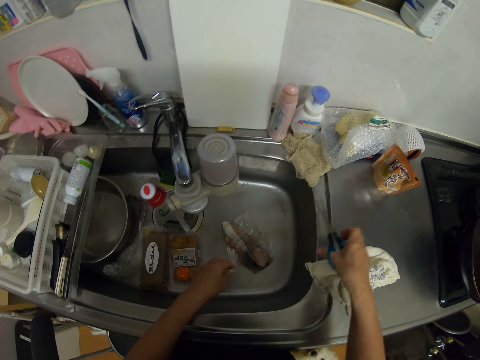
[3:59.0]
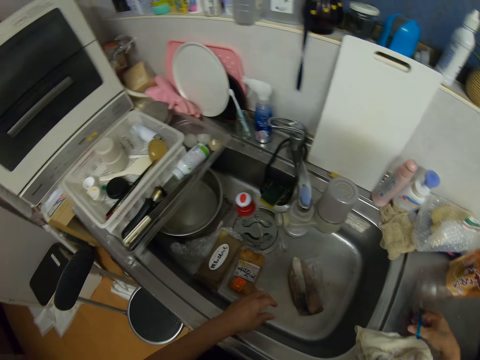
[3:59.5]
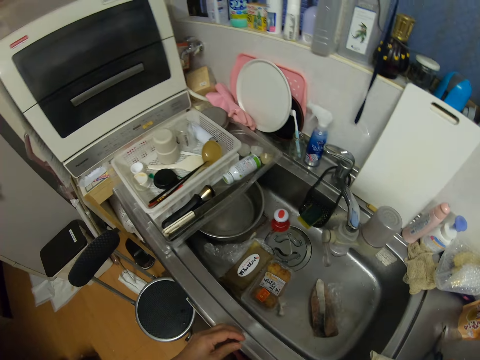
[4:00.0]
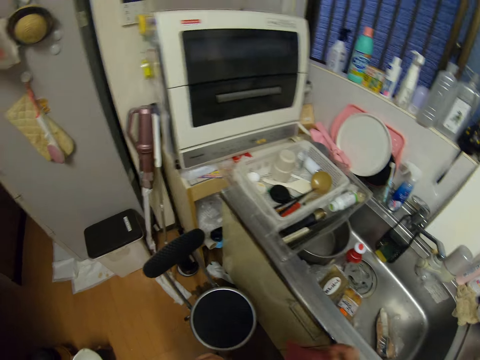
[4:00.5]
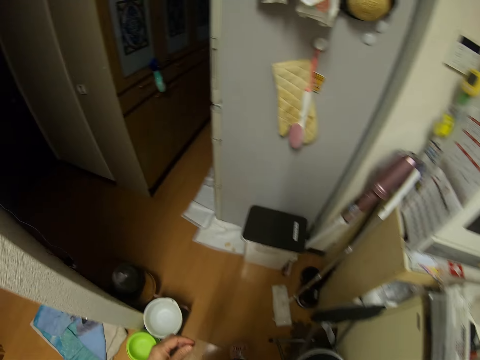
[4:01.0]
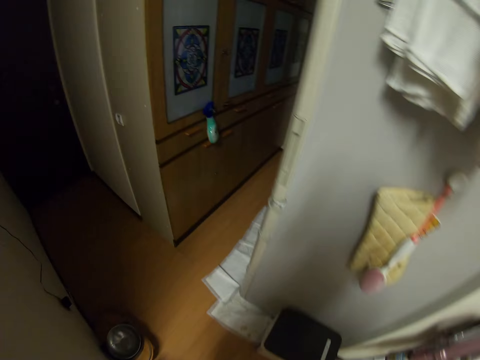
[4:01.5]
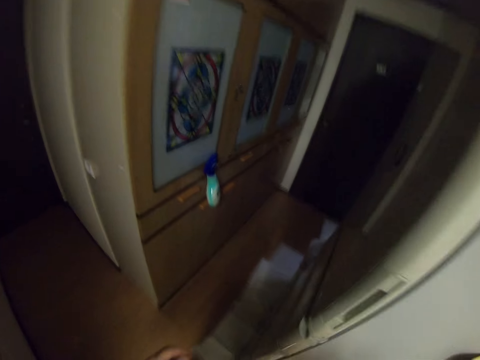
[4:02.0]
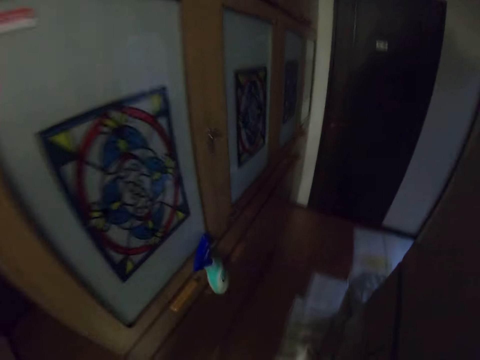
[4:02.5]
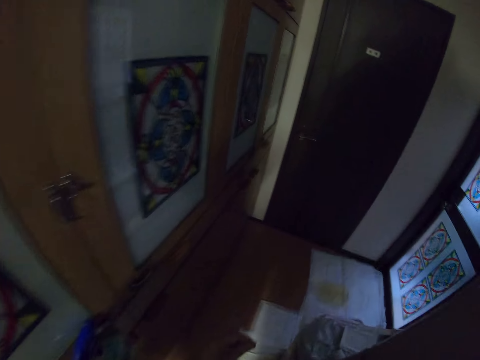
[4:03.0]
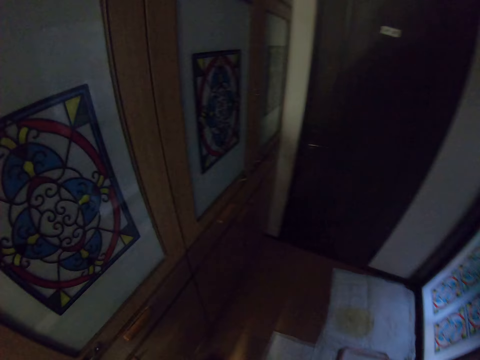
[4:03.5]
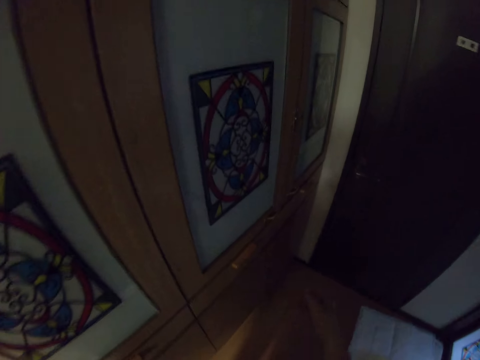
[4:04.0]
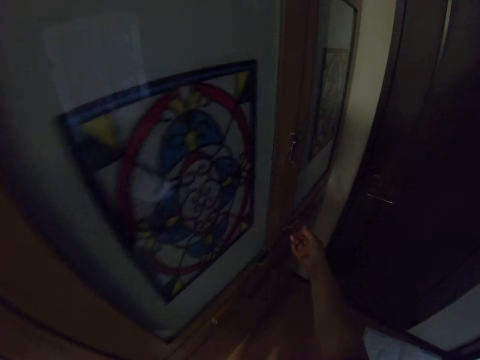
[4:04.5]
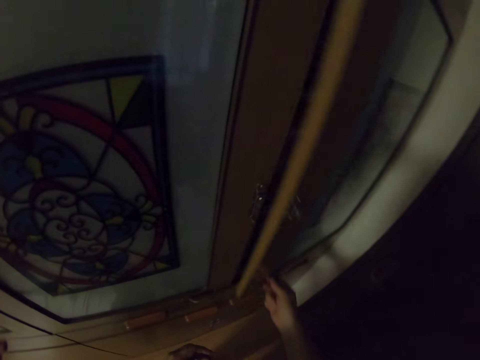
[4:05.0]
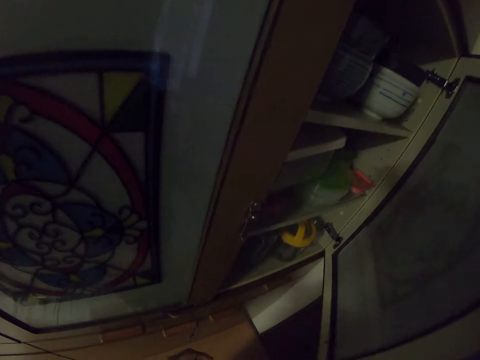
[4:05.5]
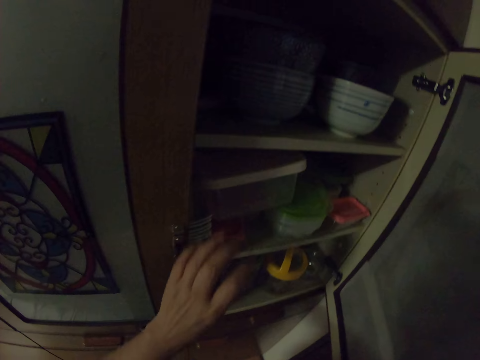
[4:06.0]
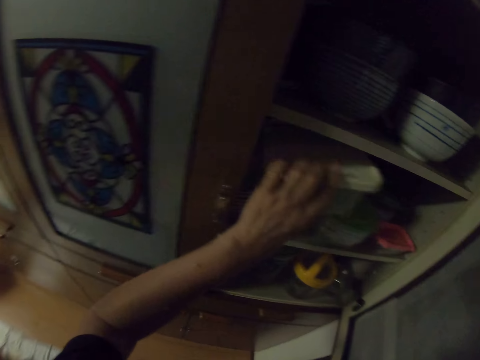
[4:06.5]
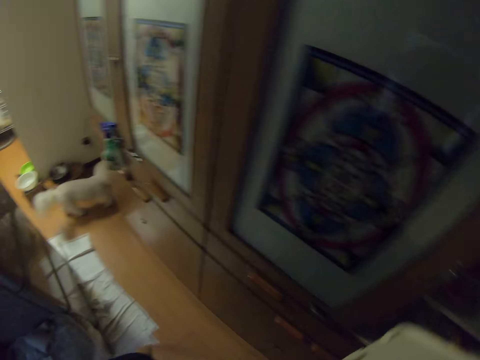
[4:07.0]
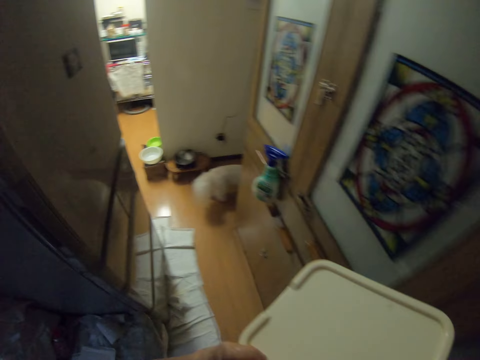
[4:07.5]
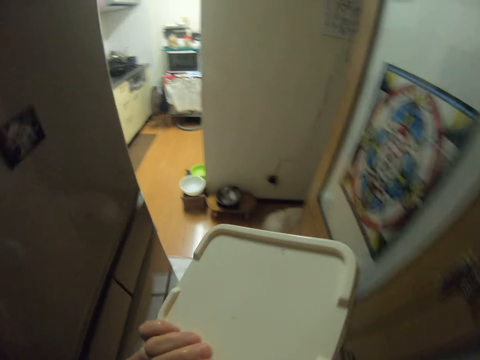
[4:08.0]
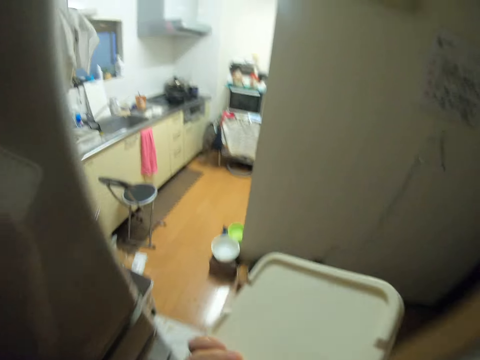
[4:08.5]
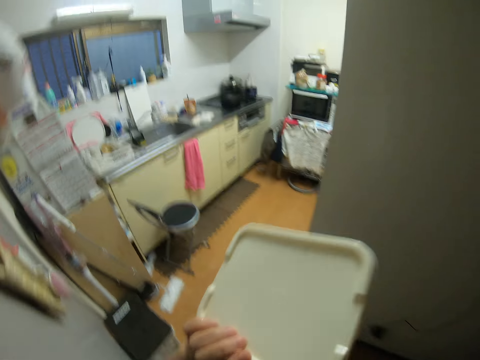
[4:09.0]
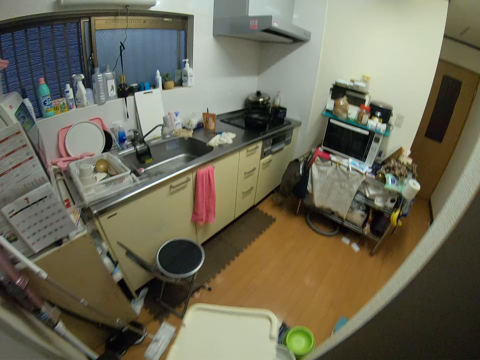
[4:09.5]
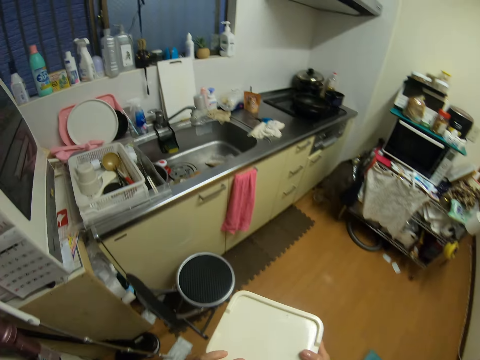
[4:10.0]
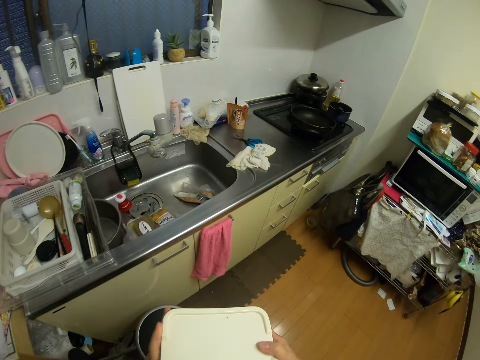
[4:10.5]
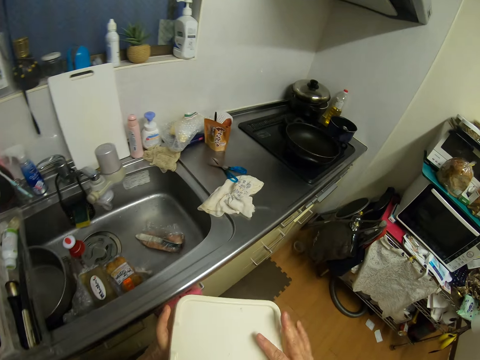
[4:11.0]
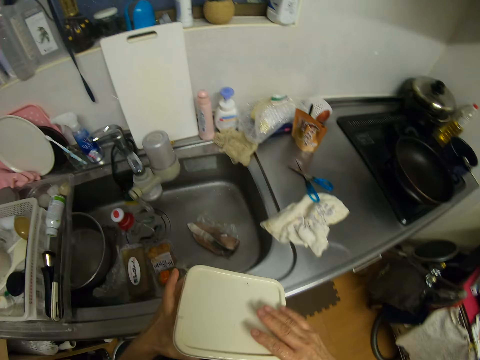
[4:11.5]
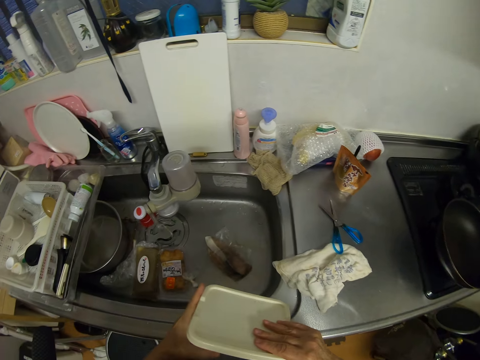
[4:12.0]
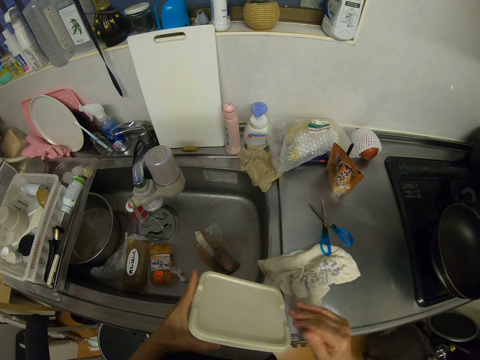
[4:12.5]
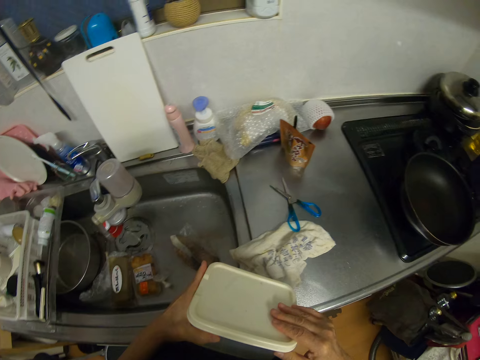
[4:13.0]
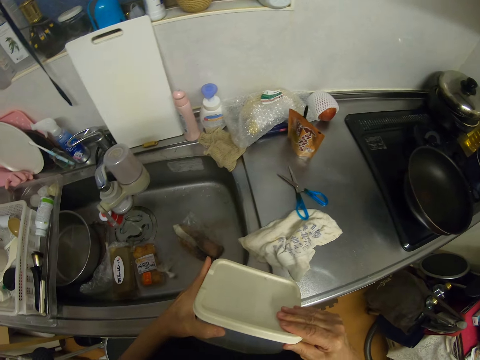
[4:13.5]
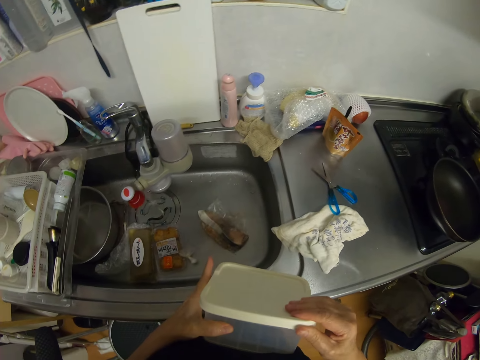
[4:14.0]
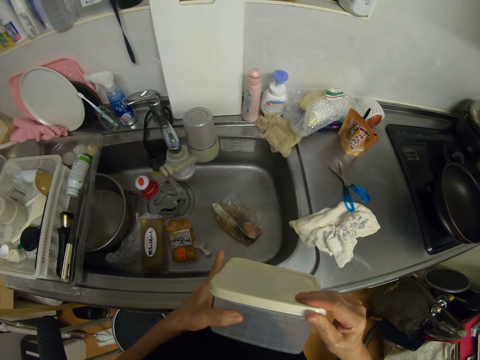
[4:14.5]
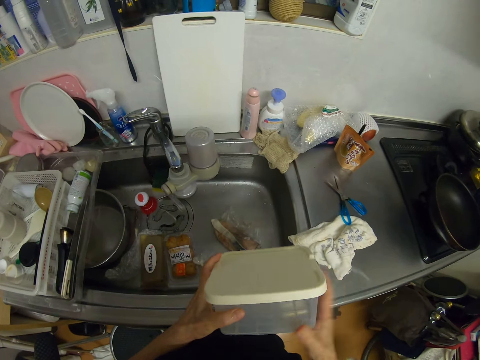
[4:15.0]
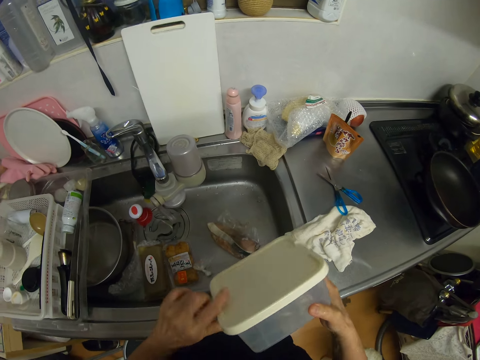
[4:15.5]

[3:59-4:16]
The camera wearer drops the scissors in her right hand on the kitchen sink. She walks in the room. She opens a cabinet with her right hand. She picks up a container from the cabinet with her left hand. The dog walks into a corner. The camera wearer walks in the room. She places the container beside the sink. She opens the container.

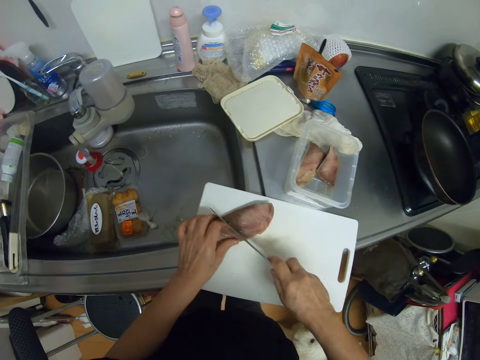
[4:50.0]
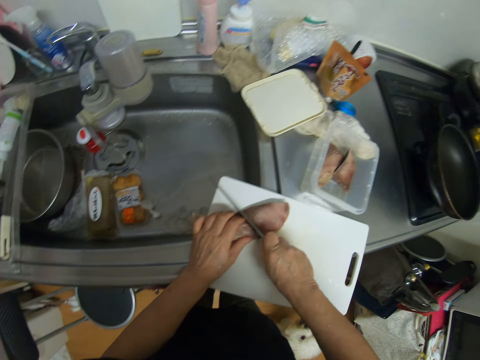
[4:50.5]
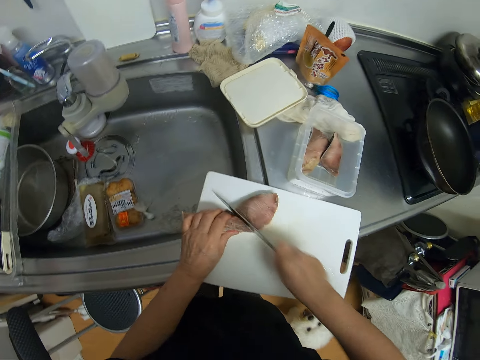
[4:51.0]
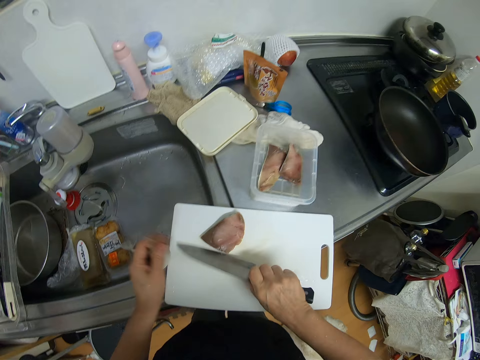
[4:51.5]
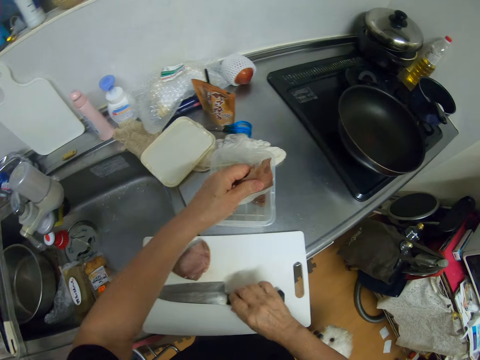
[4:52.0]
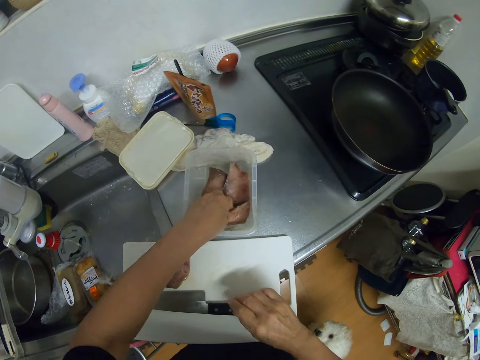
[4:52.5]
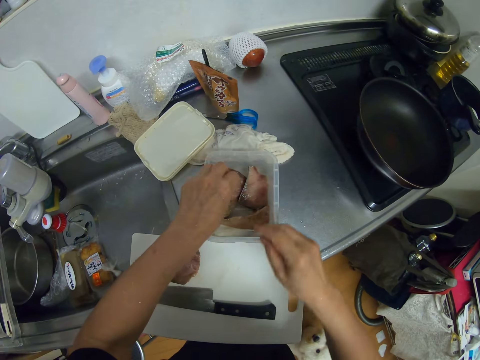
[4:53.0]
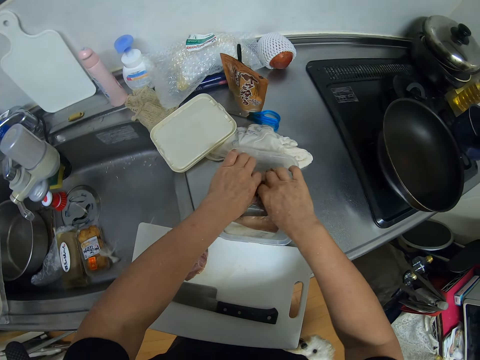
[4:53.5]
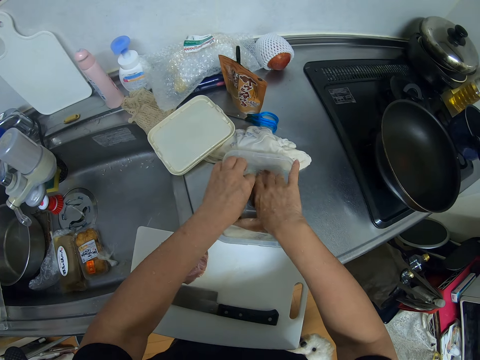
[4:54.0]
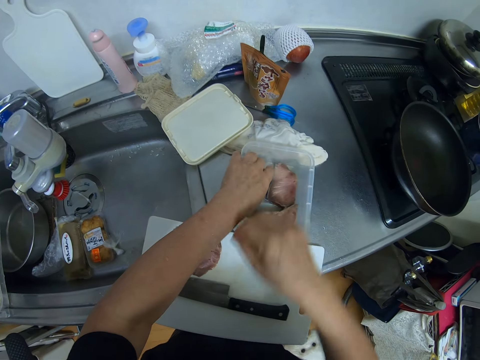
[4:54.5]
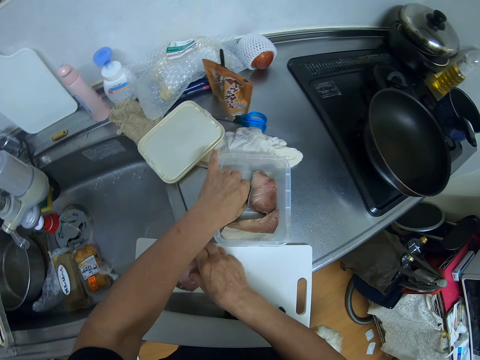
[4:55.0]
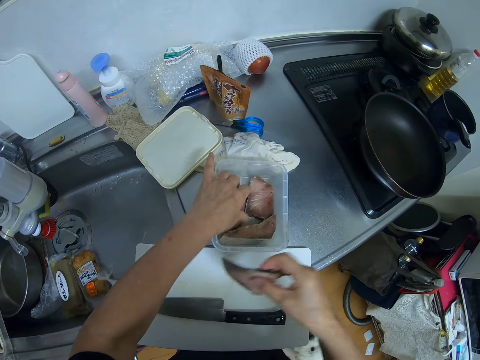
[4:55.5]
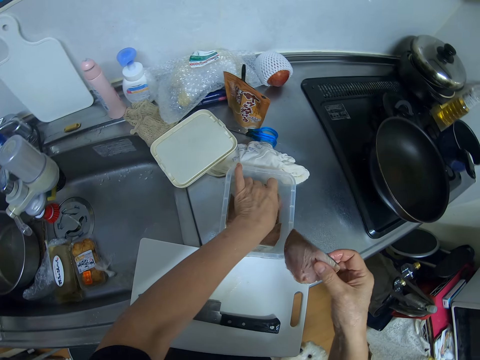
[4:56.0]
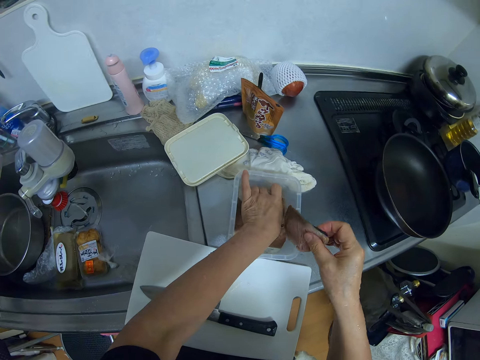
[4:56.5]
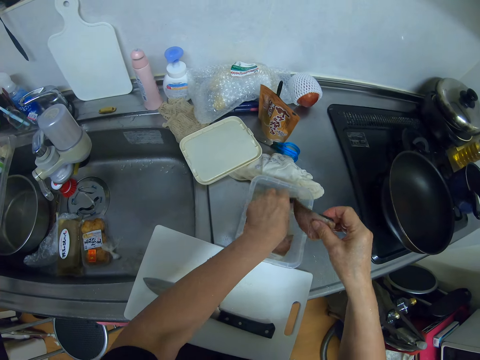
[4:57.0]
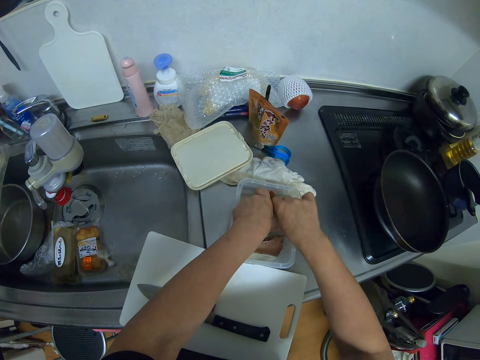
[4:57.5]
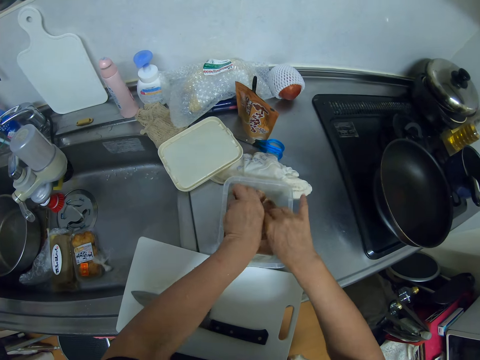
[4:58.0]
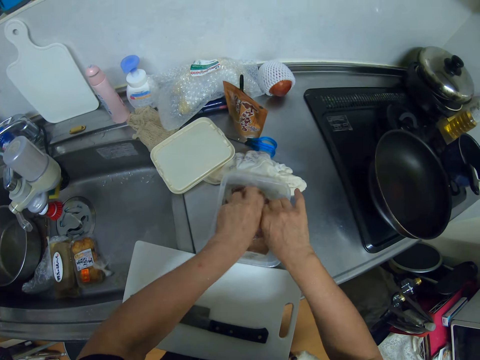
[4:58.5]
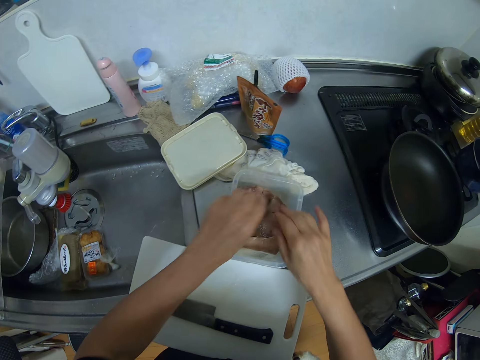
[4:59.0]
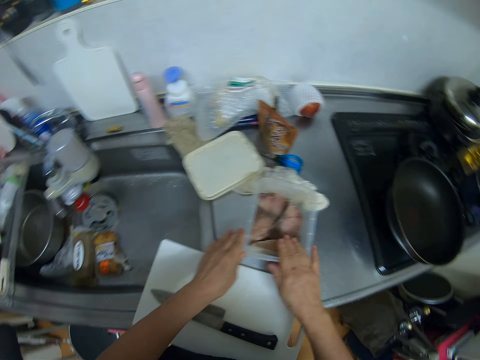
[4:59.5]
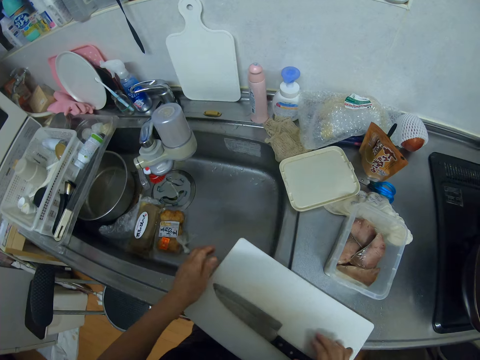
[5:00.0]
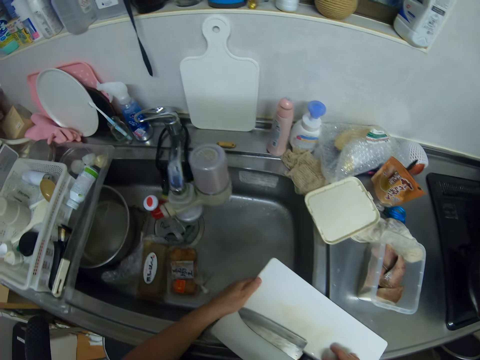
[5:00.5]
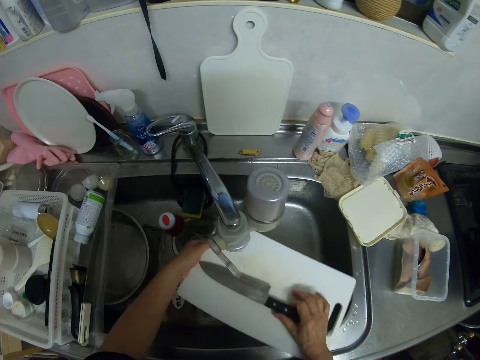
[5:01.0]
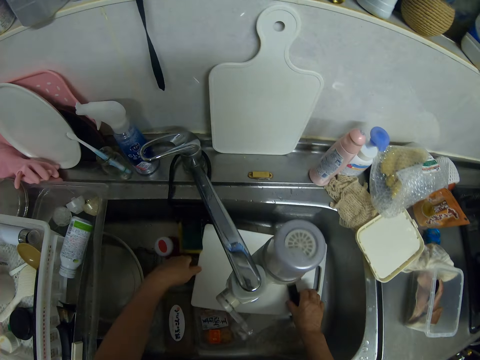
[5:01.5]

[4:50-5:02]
The camera wearer cuts the piece of meat on the cutting board or chopping board with the knife in her right hand. She picks up the slice of meat from the cutting board with her left hand. She drops the knife on the cutting board with her right hand. She drops the slice of meat in the container or plastic dish with her left hand. She touches the meat in the container with both hands. She arranges the meat in the plastic dish. She picks up the slice of meat from the cutting board with her right hand. She adjusts the meat in the container with her left hand. She drops the slice of meat in the container with her right hand. She adjusts the container of meat on the kitchen sink with both hands. She pushes the cutting board and knife into the kitchen sink with both hands. She holds the knife on the chopping board.
